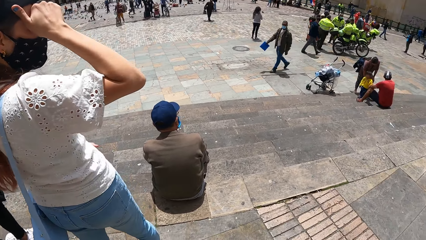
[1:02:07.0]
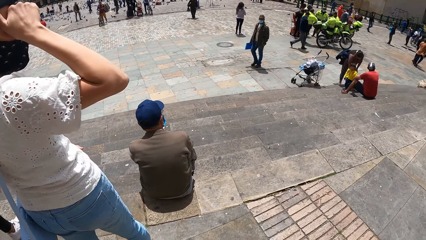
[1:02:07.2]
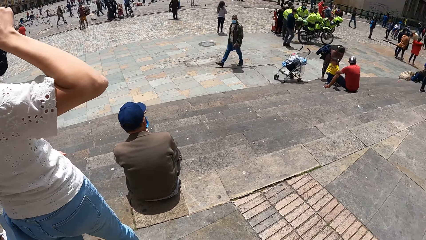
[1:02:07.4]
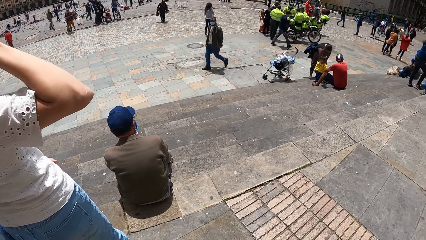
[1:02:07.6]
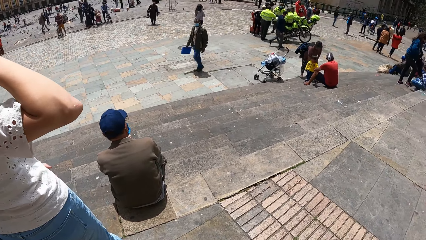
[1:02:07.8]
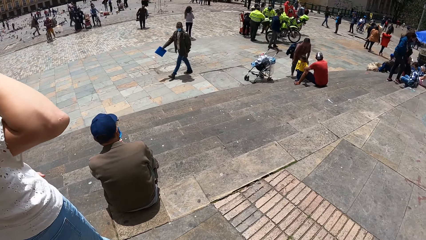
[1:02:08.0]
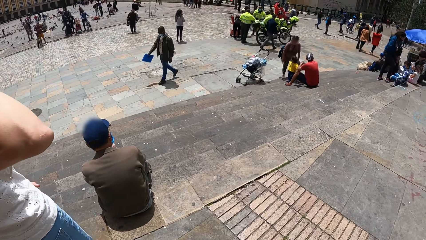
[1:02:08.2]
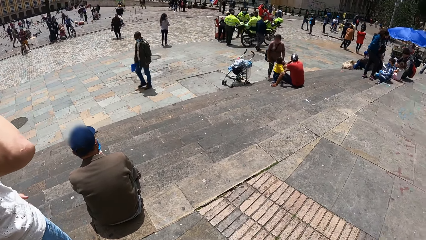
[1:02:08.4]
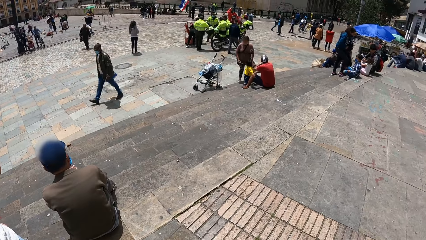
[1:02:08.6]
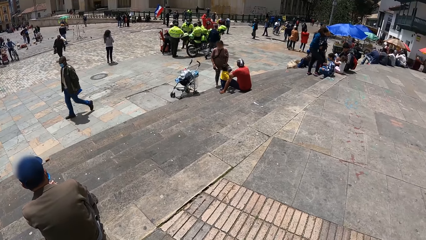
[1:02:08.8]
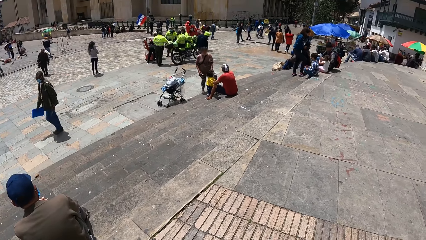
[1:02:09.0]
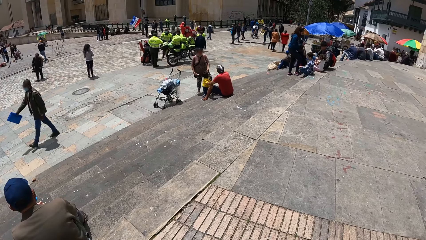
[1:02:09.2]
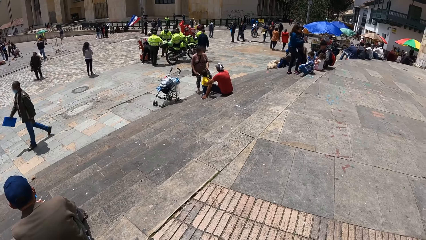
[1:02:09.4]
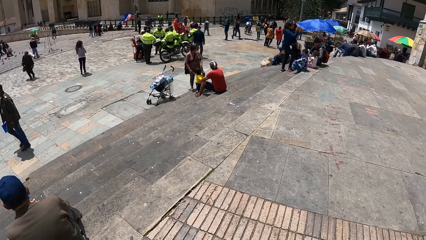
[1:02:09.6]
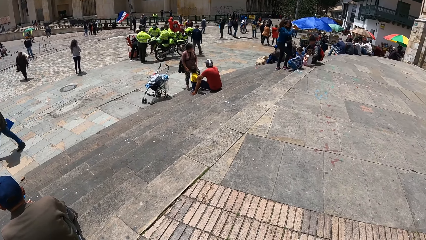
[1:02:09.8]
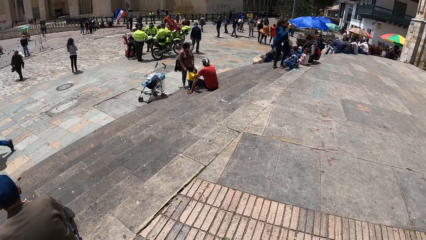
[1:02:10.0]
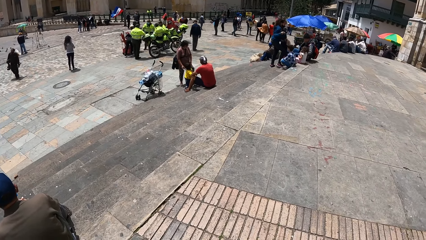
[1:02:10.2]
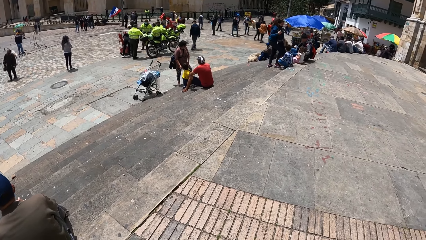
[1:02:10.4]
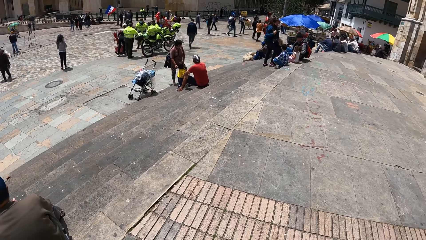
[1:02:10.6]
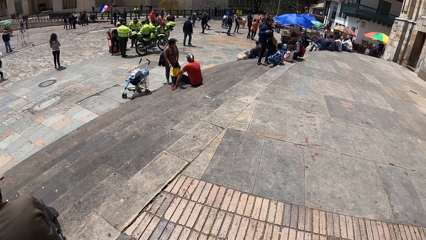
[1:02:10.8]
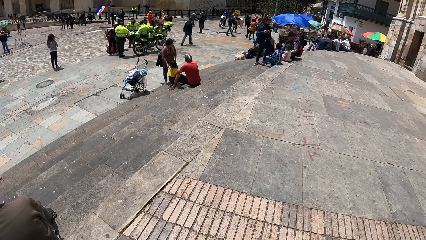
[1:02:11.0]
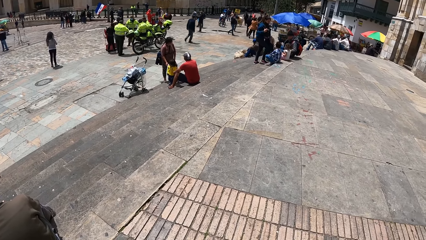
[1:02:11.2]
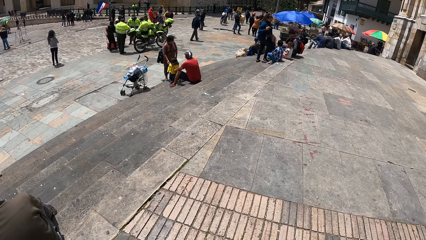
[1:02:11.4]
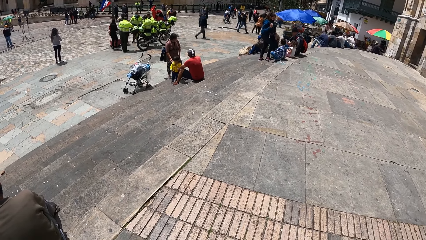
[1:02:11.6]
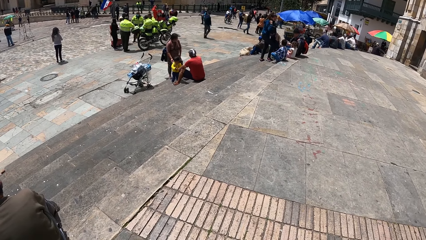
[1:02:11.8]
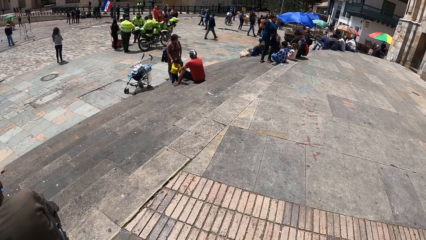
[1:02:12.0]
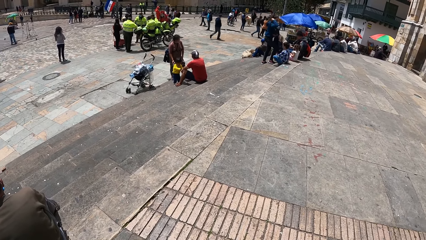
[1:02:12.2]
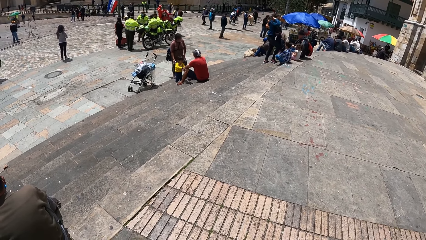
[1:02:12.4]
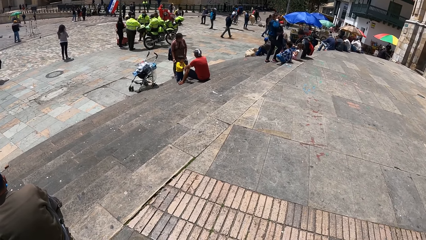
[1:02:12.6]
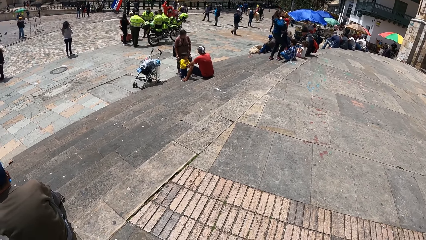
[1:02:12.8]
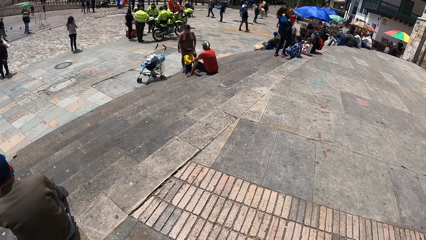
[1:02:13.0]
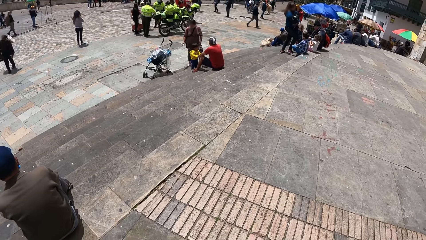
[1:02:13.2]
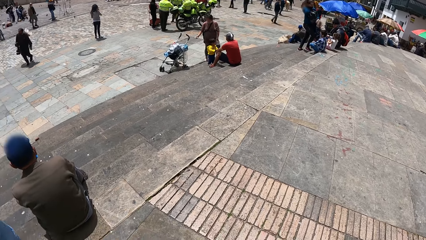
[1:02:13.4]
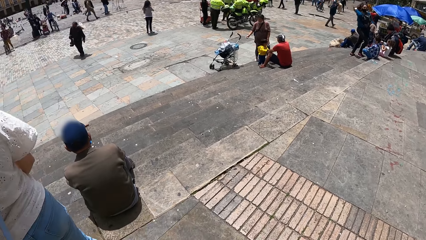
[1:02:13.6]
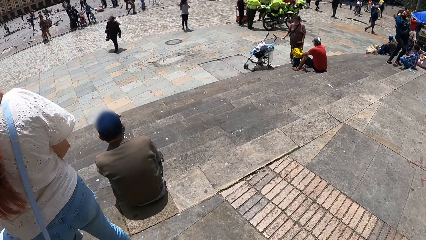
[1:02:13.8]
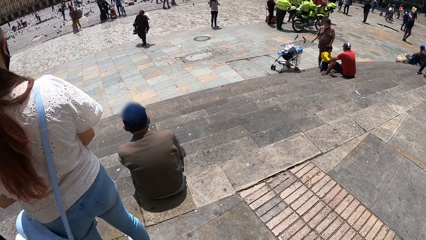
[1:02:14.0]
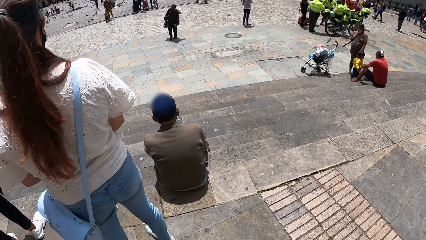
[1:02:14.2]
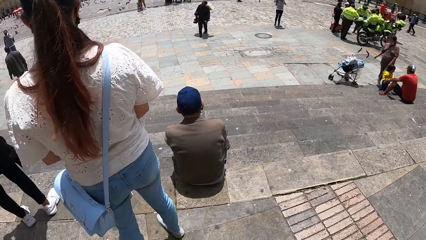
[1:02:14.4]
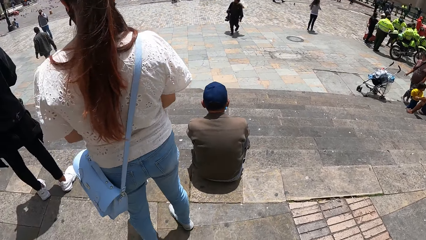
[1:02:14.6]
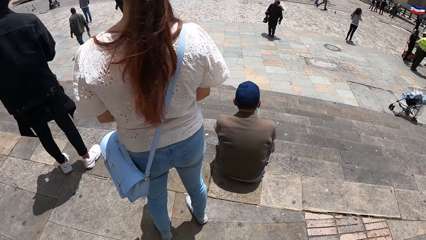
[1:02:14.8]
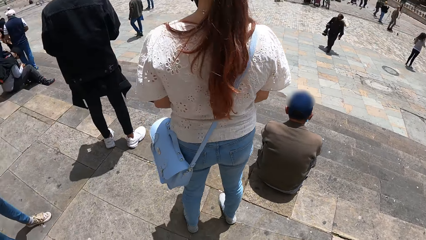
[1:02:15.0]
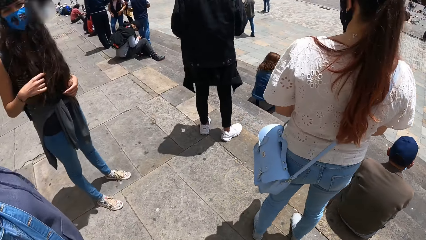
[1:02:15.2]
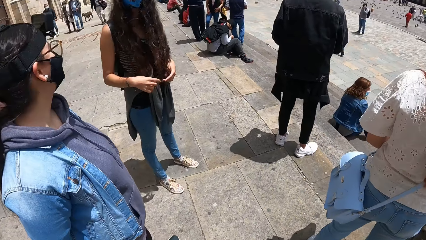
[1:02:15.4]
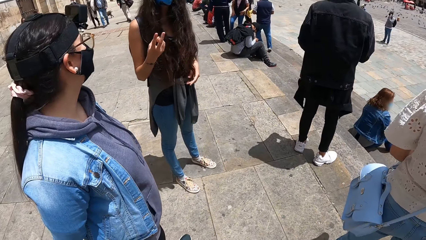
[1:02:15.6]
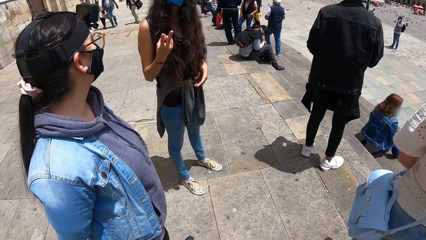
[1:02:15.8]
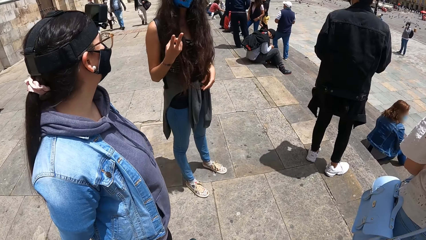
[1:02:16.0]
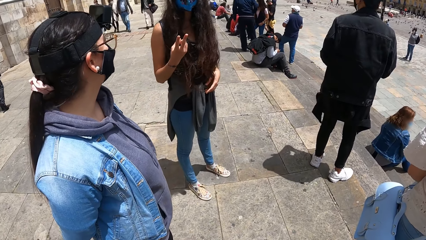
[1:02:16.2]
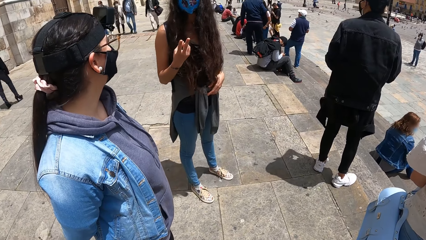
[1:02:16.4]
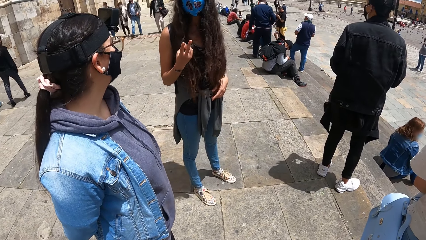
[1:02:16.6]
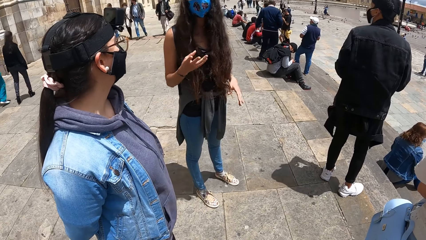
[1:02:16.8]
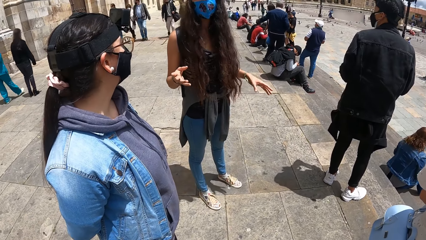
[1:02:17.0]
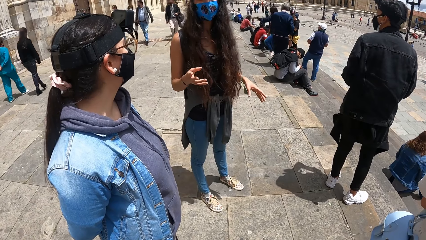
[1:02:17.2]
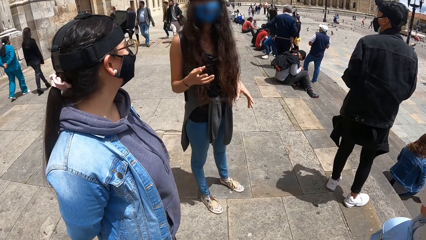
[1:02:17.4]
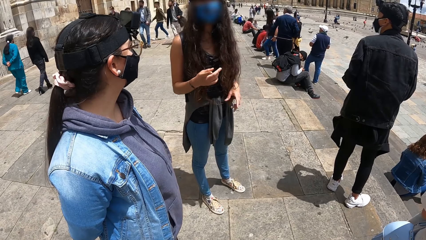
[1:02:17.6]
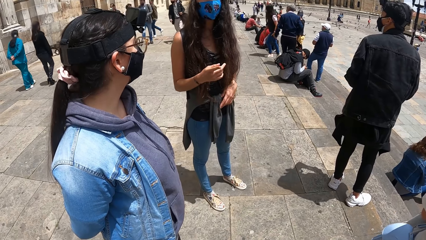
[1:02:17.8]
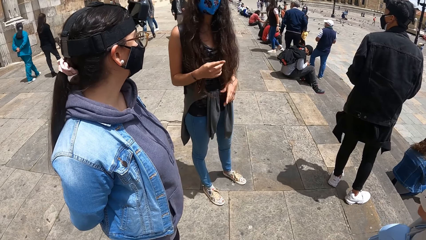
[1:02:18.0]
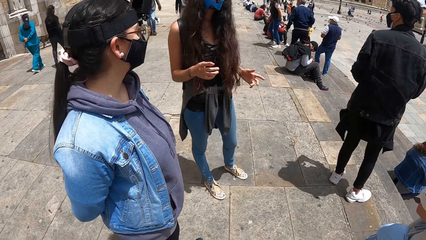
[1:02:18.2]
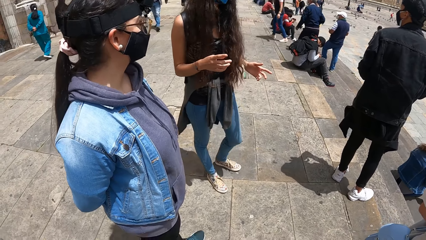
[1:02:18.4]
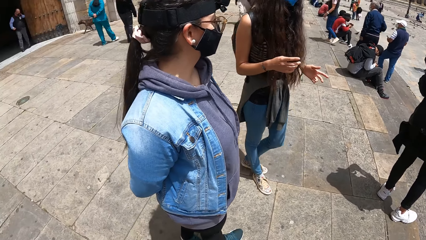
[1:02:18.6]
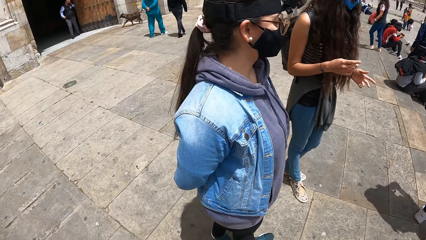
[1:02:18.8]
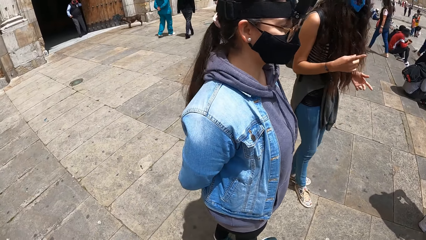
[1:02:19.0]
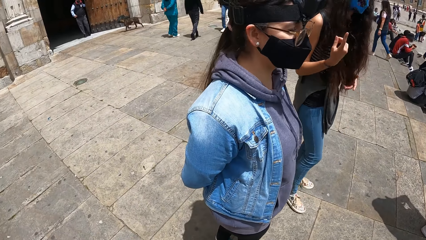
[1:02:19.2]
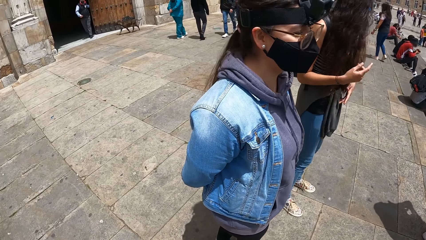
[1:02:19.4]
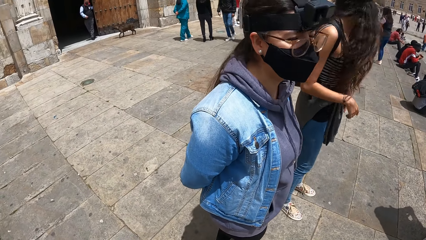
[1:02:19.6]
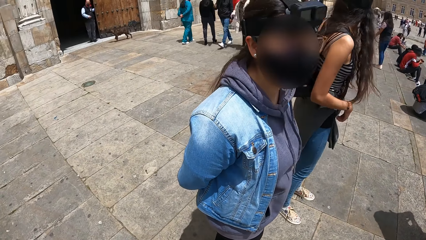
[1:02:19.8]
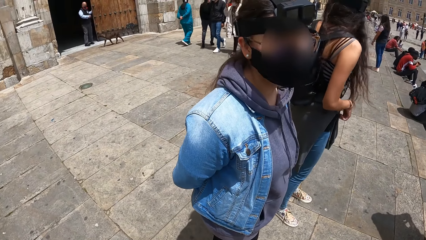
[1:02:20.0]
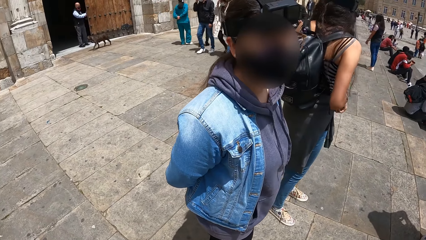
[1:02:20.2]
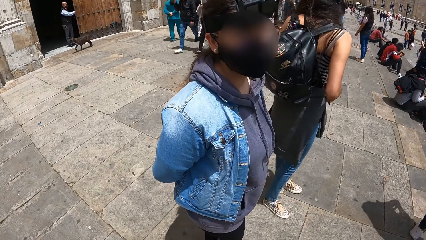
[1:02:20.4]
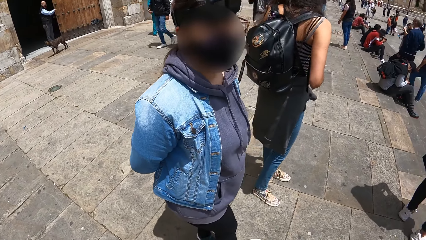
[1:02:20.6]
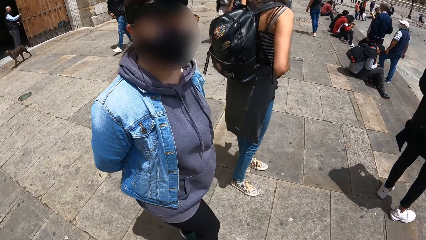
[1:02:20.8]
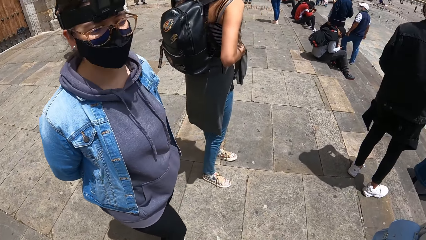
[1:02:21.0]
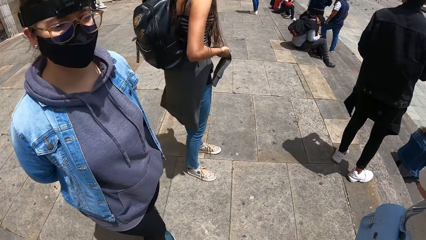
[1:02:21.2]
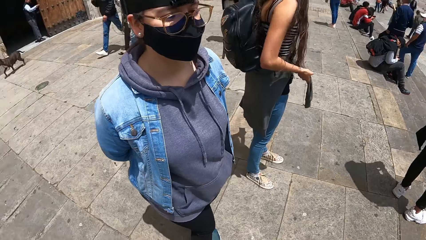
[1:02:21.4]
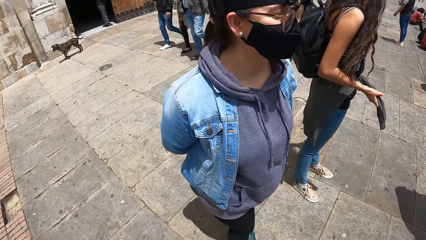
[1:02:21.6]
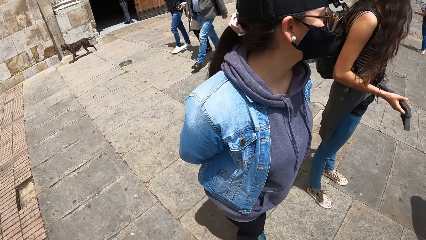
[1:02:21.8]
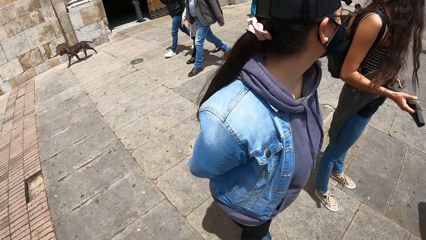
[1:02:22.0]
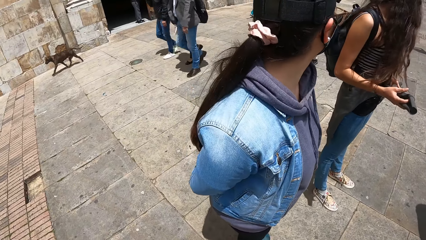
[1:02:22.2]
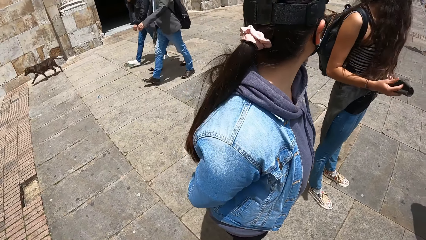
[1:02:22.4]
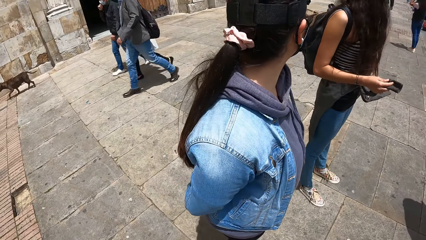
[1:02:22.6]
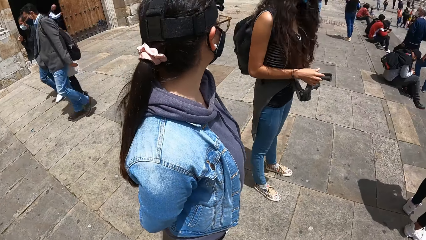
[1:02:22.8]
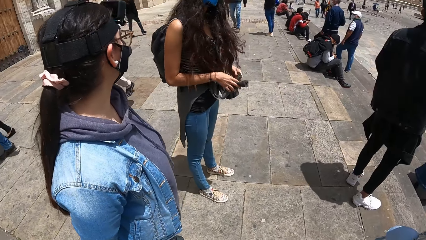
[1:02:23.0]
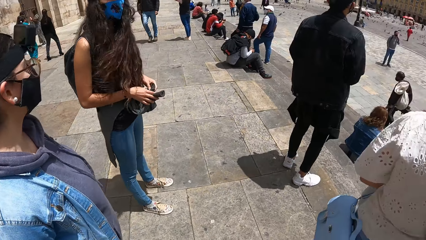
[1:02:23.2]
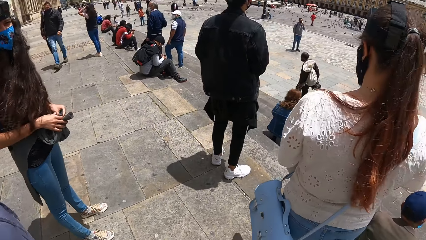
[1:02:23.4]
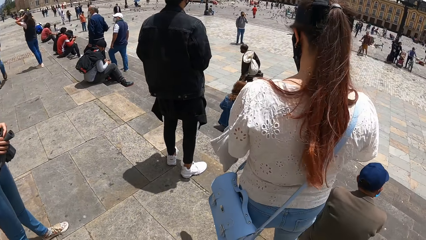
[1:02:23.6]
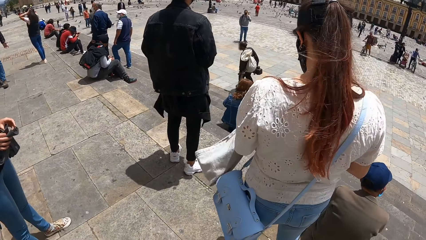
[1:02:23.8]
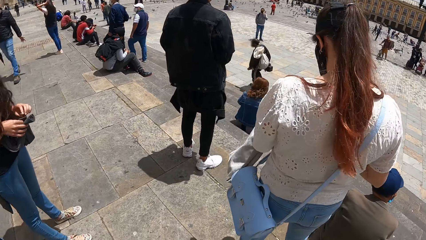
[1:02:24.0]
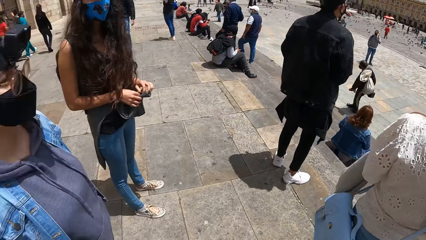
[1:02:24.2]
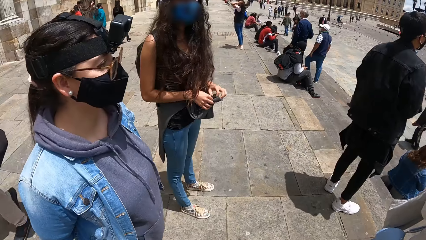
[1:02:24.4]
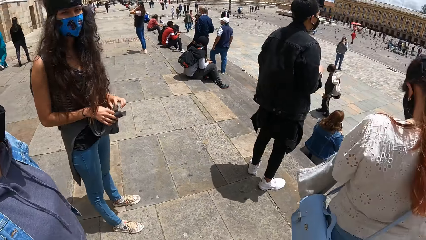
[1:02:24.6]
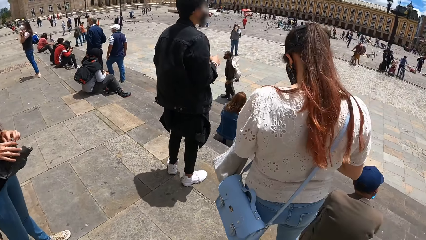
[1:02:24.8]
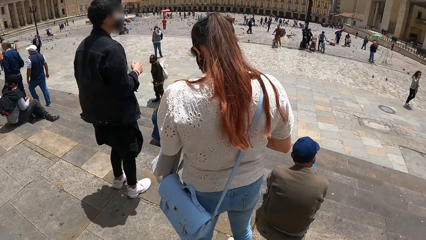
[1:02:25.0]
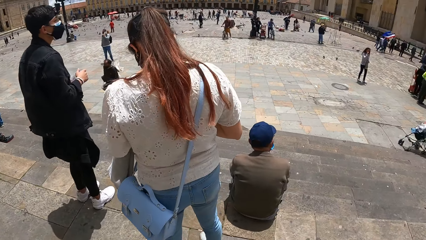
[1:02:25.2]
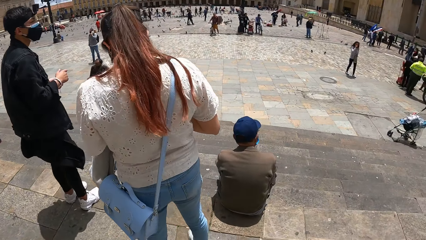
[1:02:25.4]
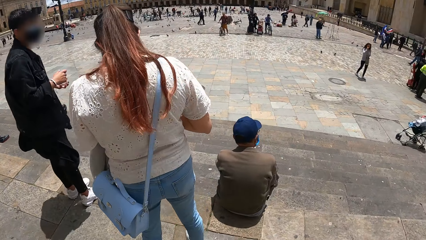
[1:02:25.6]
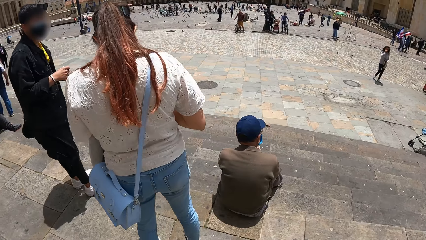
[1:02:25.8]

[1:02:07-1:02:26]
A woman interacts with another woman and the camera wearer. The first woman talks. The camera wearer looks around. The first woman touches a sweater on her waist with both hands.
